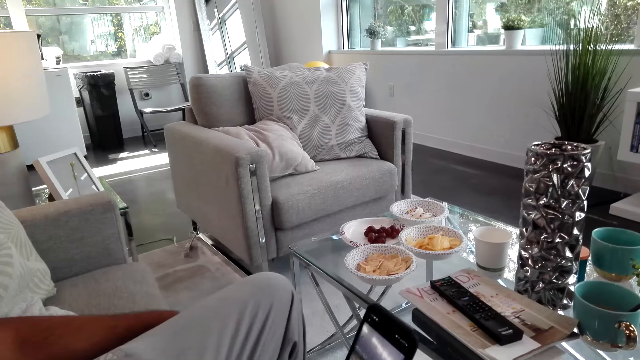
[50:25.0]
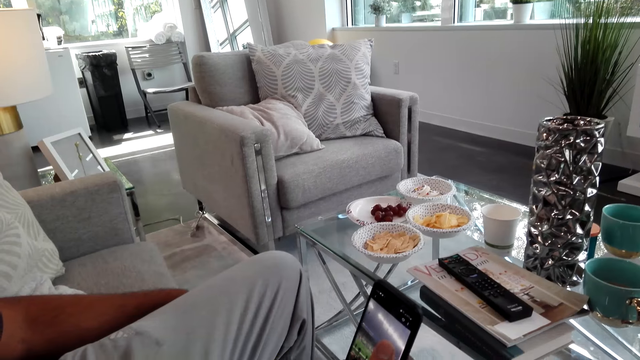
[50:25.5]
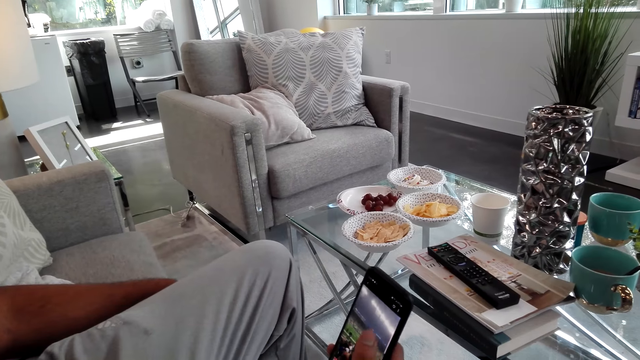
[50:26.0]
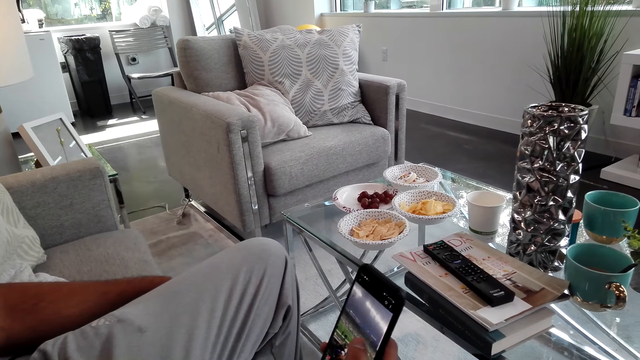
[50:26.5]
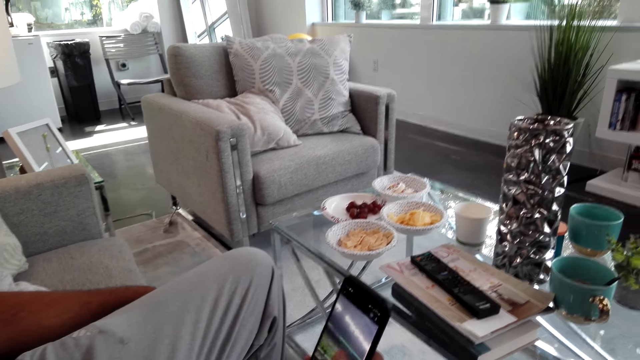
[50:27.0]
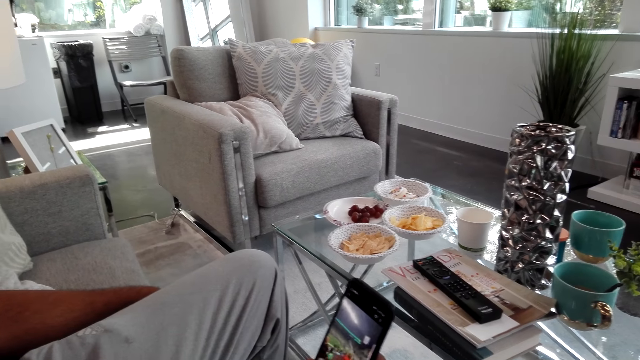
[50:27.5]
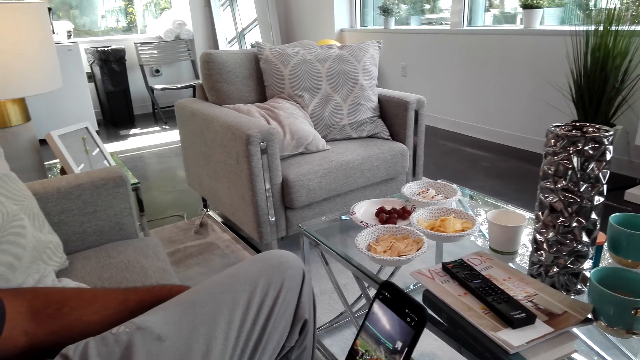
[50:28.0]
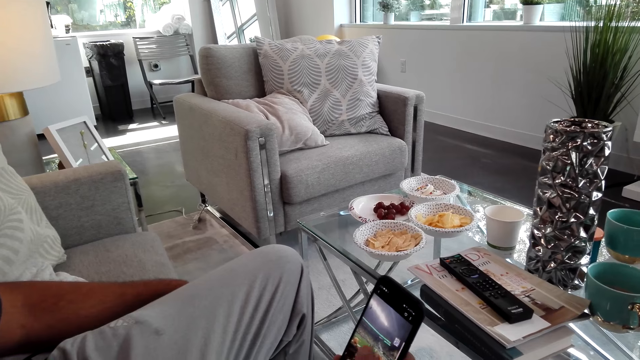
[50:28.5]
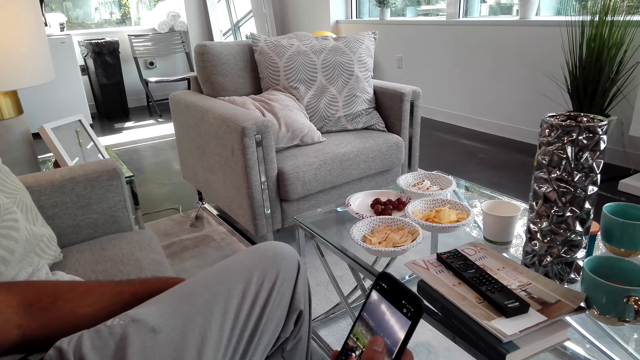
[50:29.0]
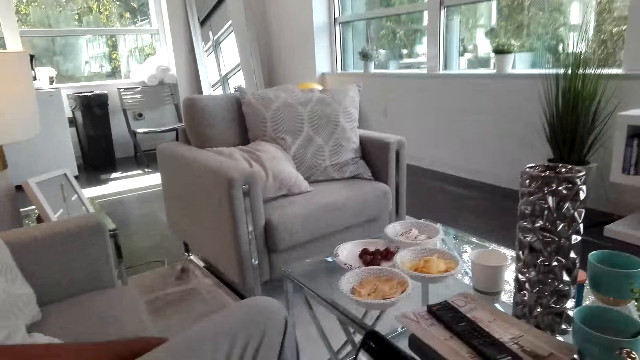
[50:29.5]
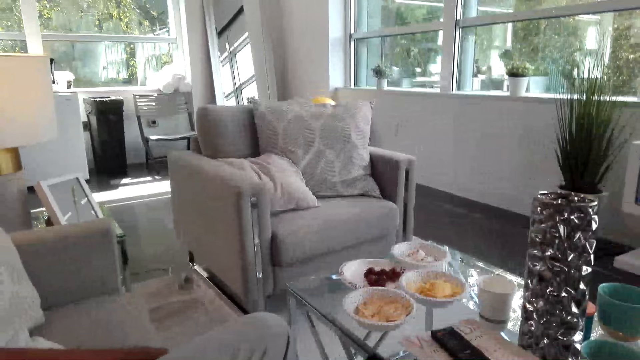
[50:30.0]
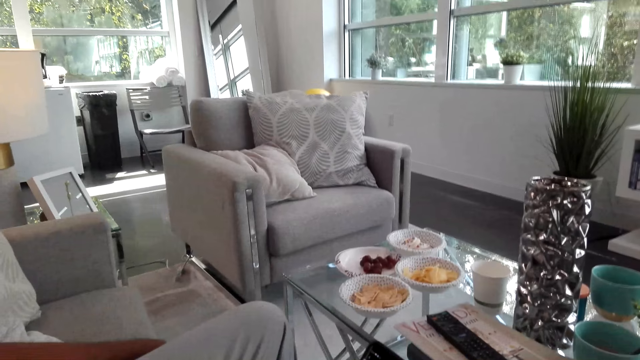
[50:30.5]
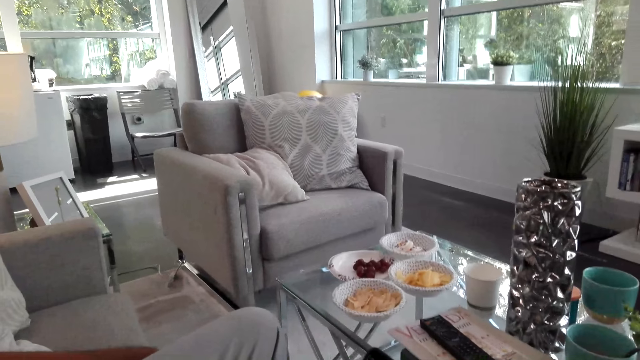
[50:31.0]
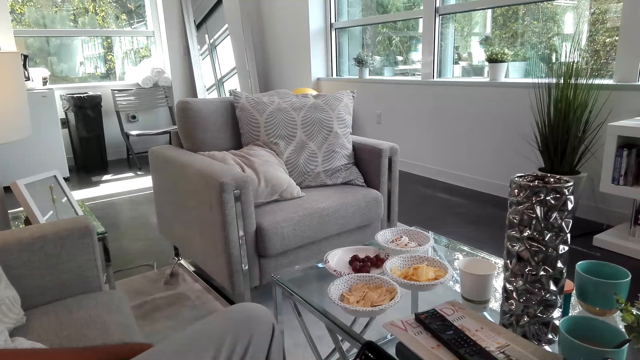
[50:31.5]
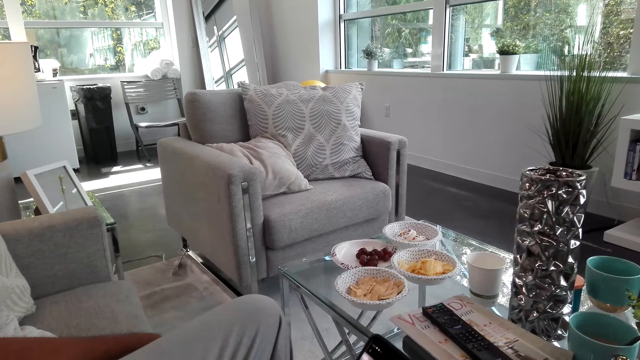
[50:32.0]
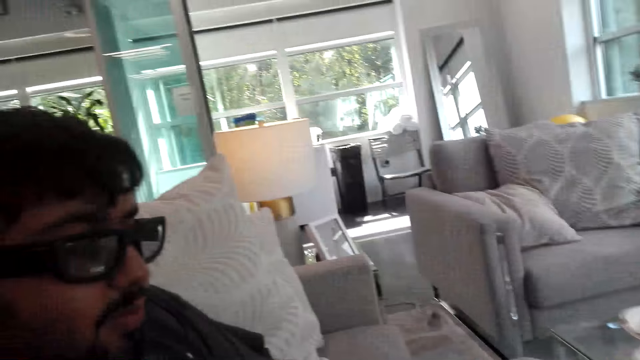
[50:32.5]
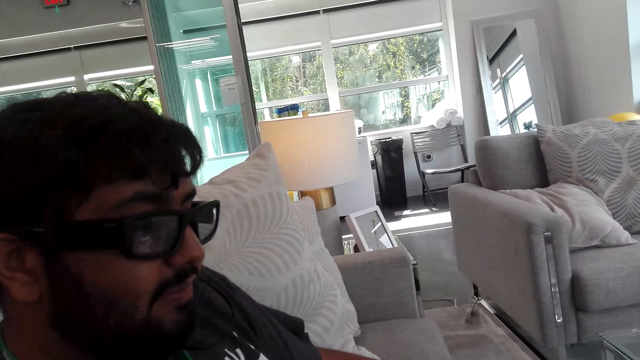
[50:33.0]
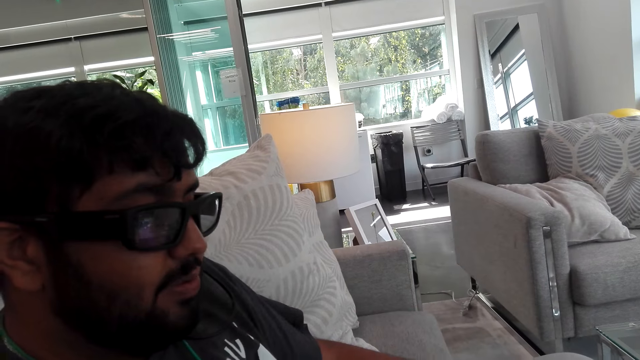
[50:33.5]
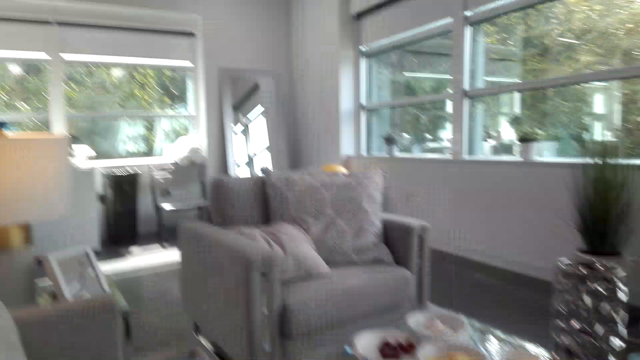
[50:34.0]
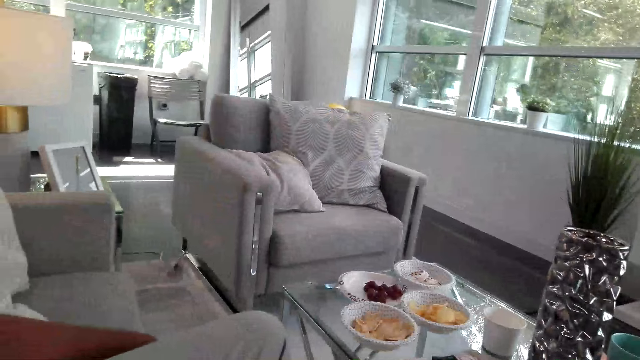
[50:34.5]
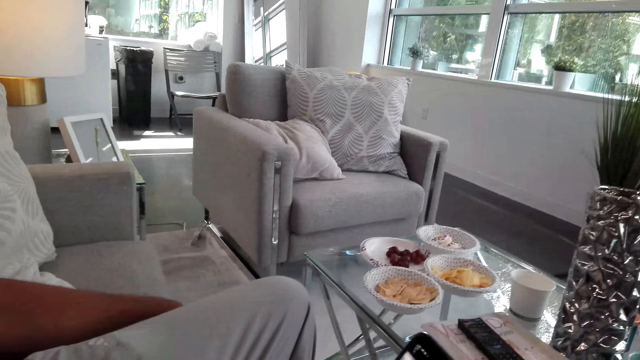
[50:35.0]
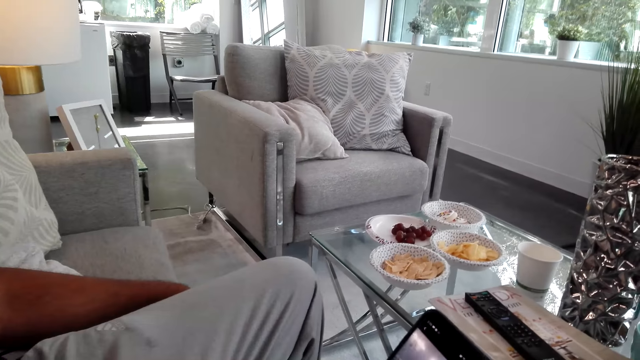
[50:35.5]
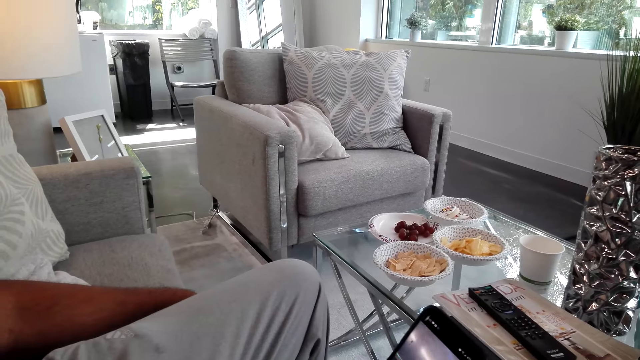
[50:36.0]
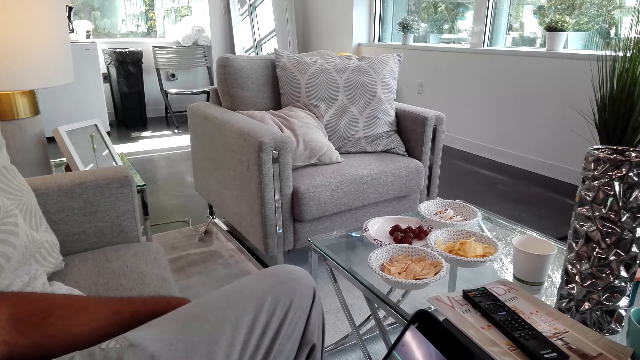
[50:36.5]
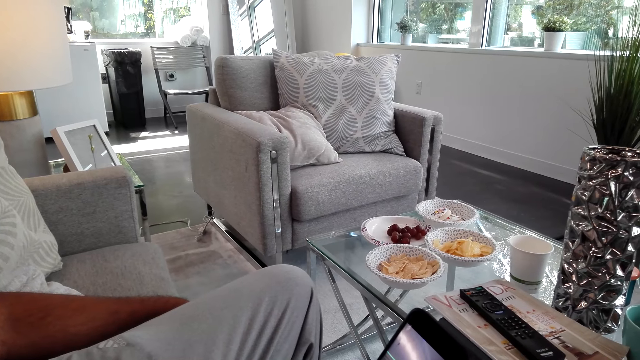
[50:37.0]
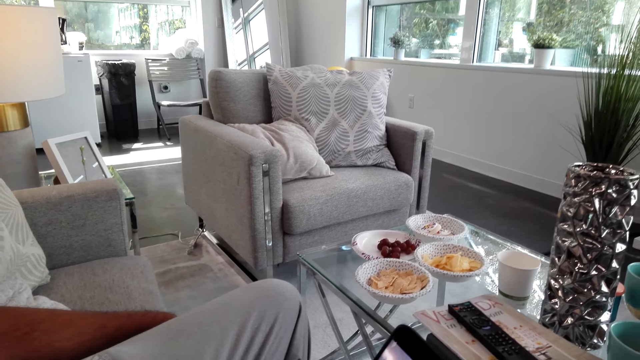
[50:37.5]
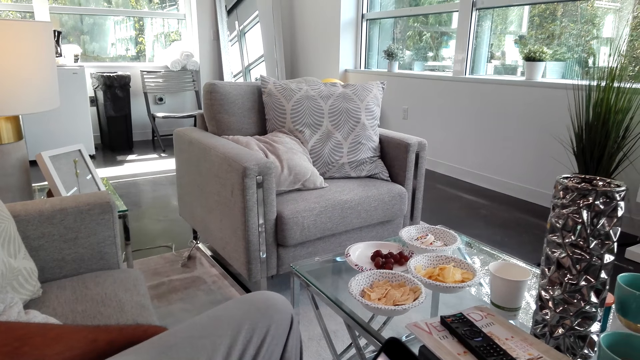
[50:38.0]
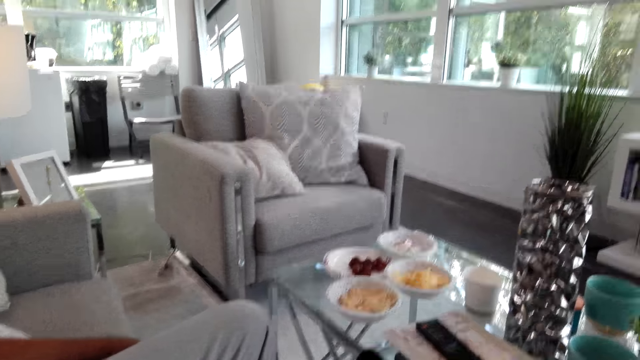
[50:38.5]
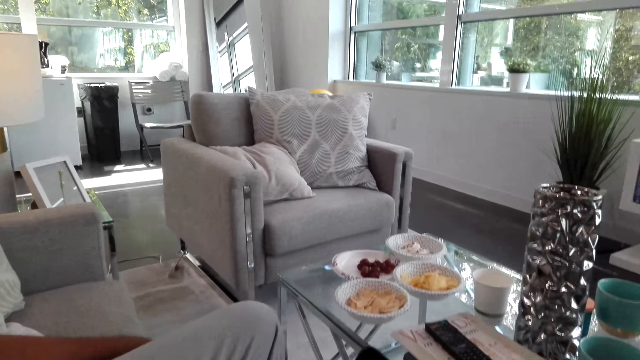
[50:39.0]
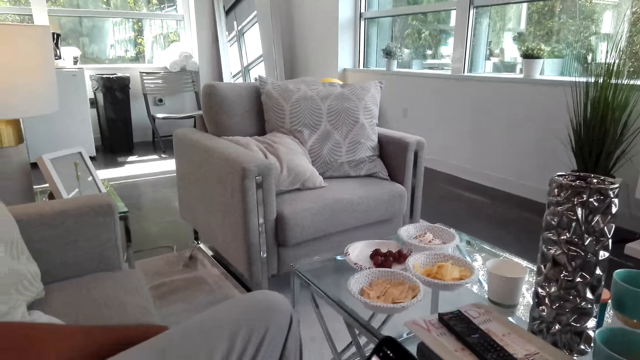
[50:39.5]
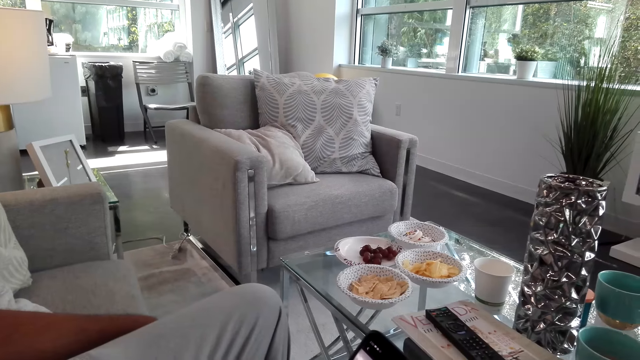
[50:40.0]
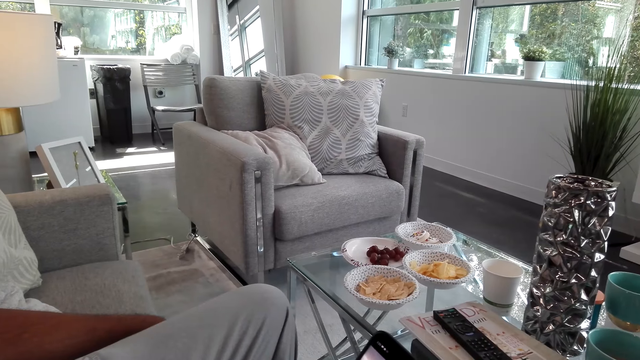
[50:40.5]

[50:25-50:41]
A man scrolls a phone on the couch.

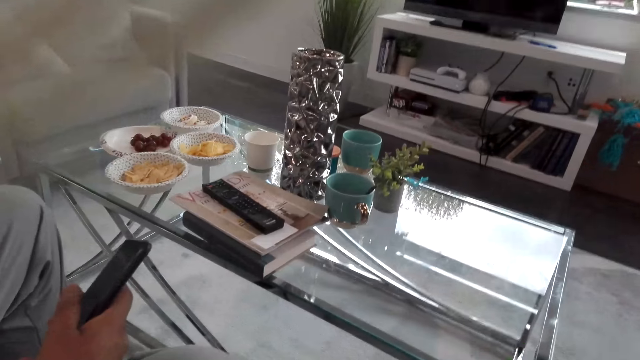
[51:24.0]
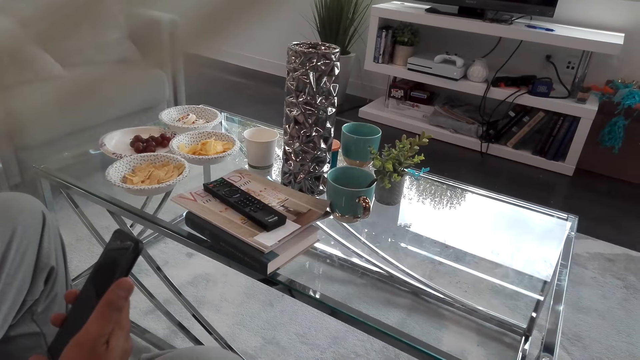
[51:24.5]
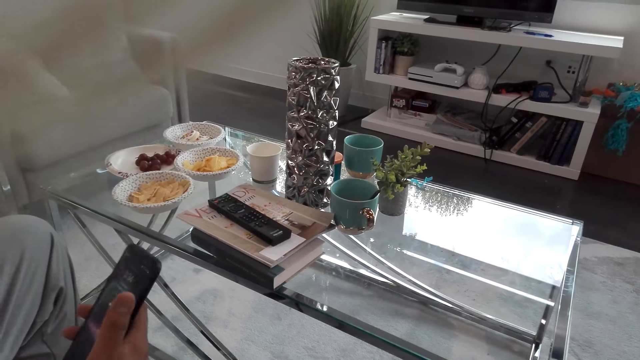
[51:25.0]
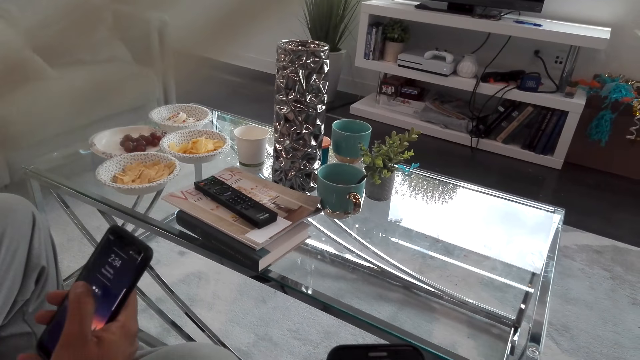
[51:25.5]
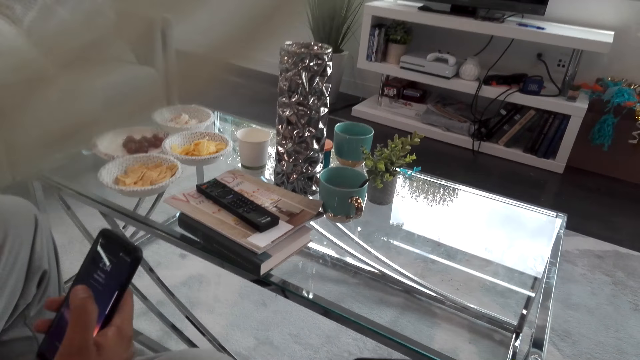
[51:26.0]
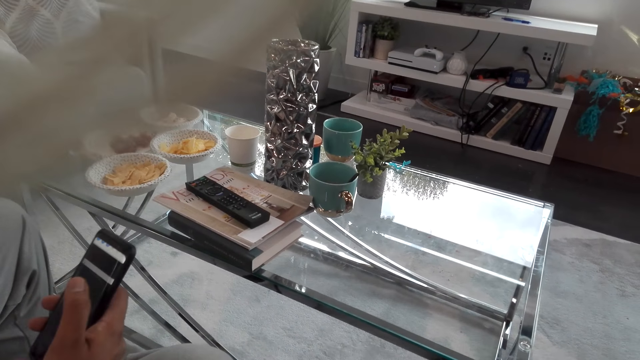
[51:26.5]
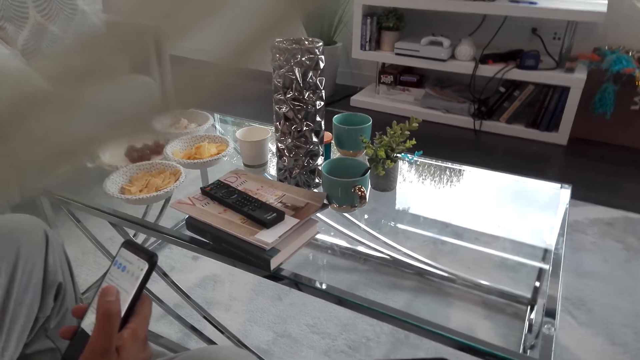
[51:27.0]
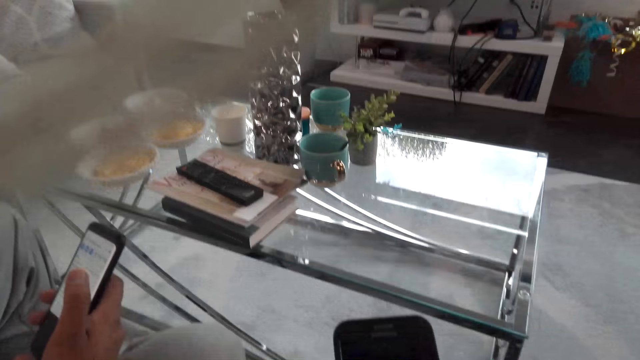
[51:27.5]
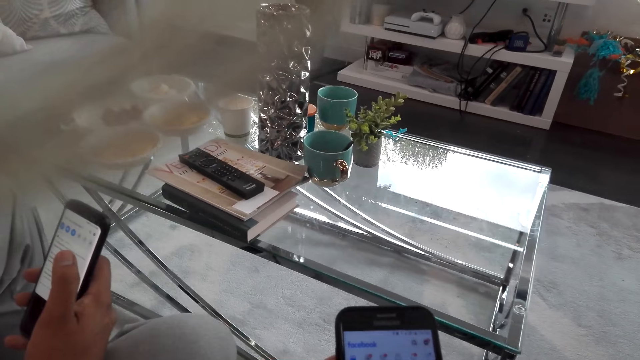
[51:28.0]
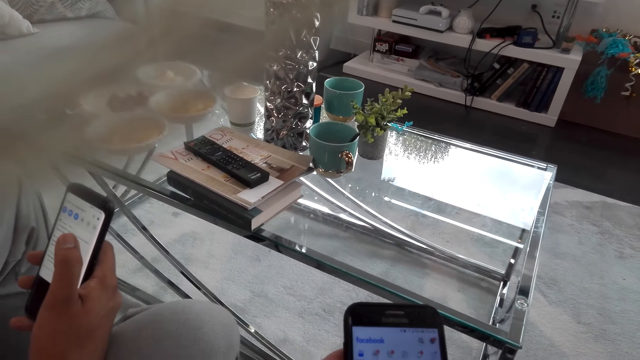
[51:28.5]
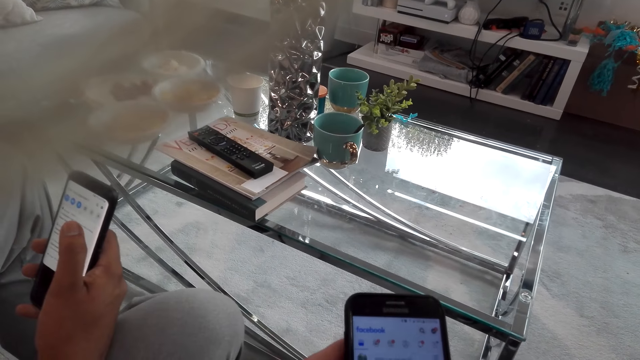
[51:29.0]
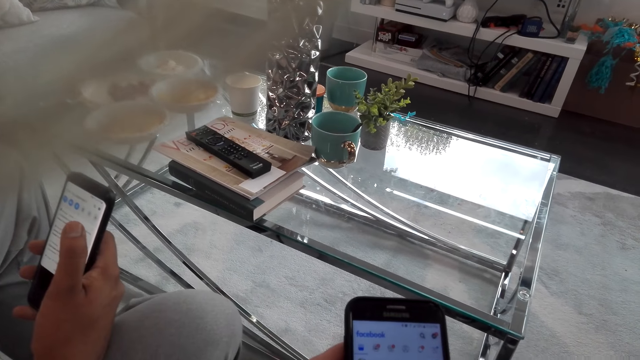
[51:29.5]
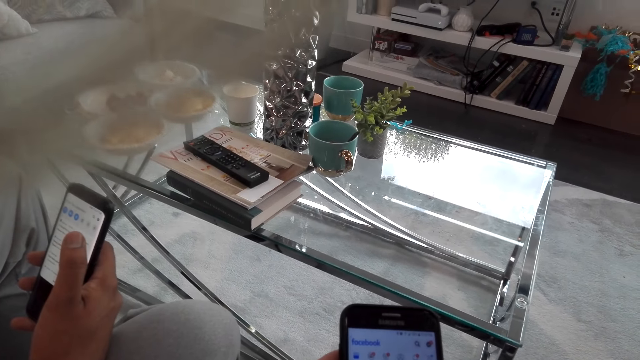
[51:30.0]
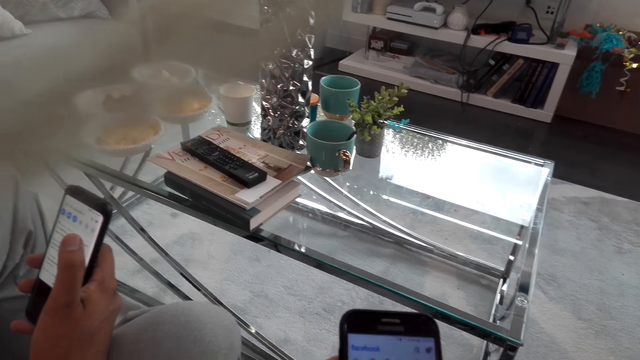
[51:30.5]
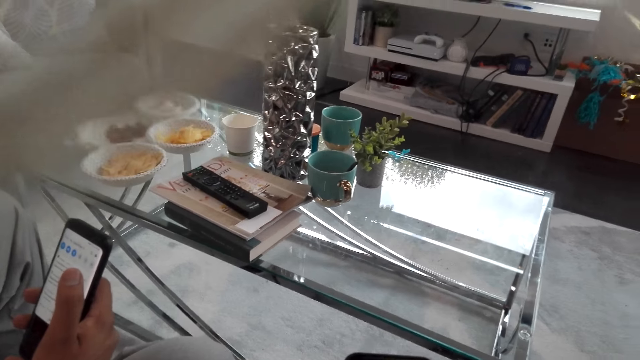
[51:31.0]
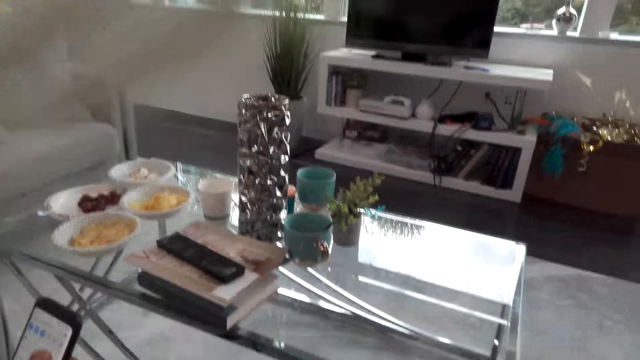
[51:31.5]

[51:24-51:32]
The camera wearer holds a phone on her right hand. She uses the phone.
